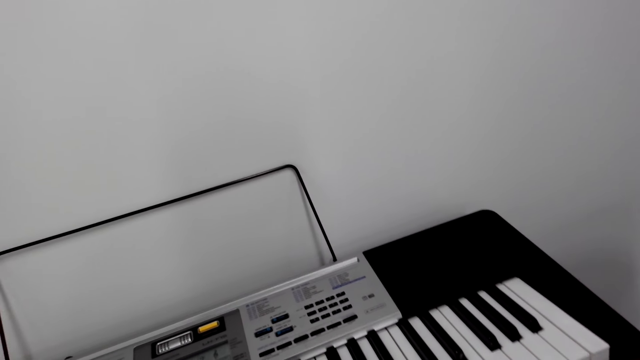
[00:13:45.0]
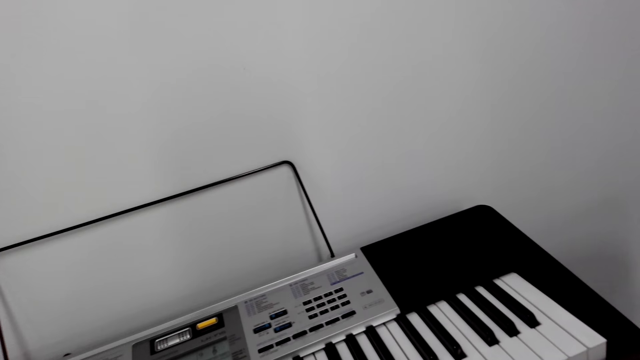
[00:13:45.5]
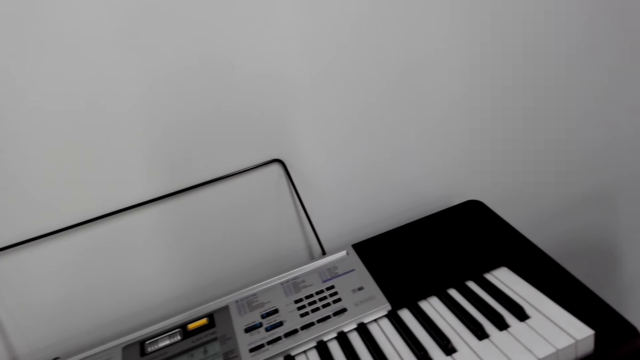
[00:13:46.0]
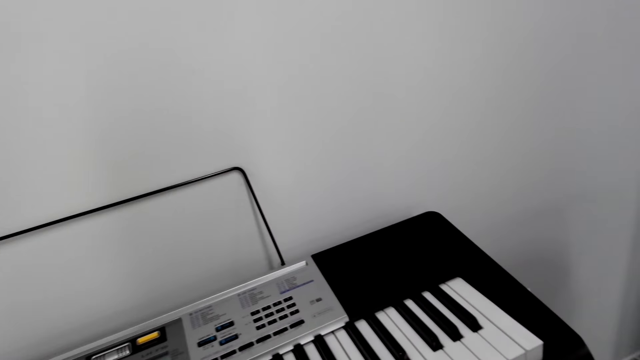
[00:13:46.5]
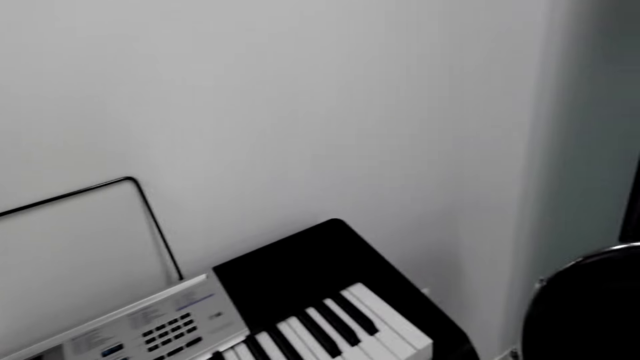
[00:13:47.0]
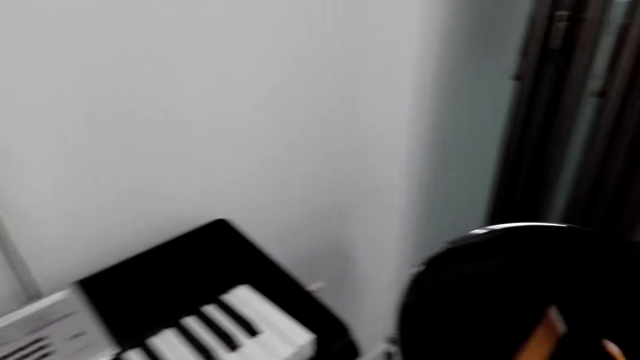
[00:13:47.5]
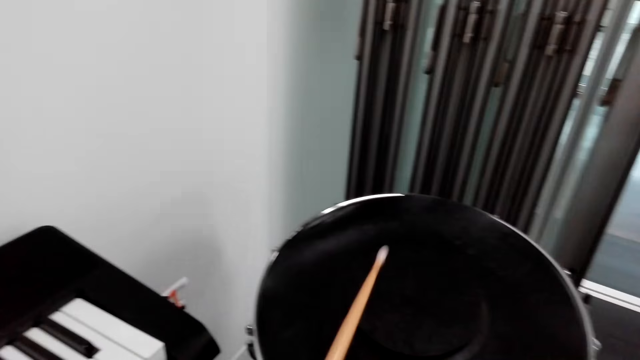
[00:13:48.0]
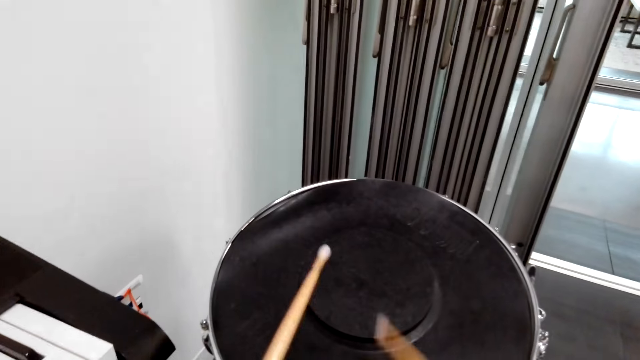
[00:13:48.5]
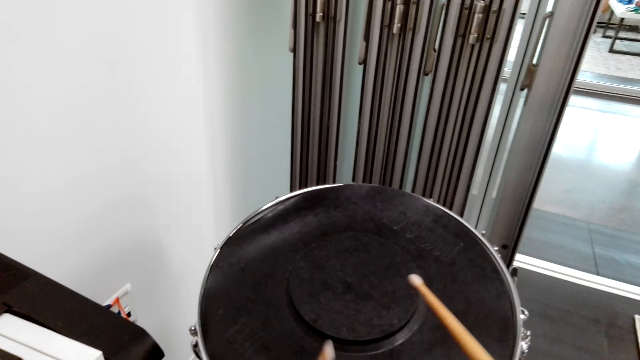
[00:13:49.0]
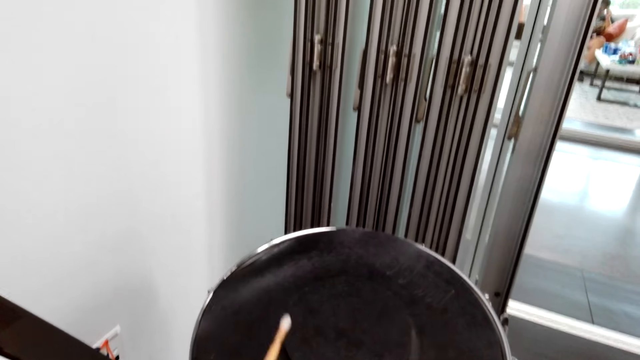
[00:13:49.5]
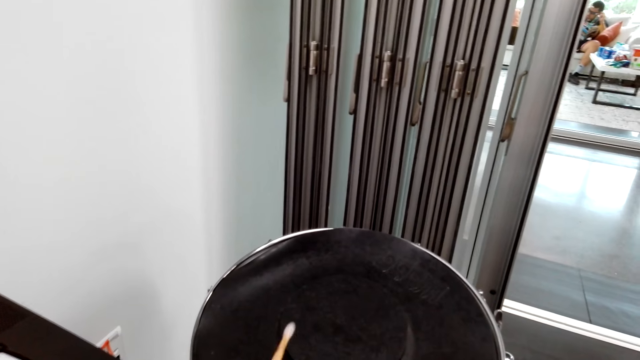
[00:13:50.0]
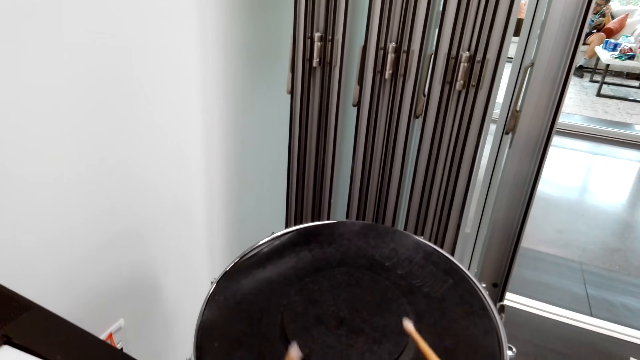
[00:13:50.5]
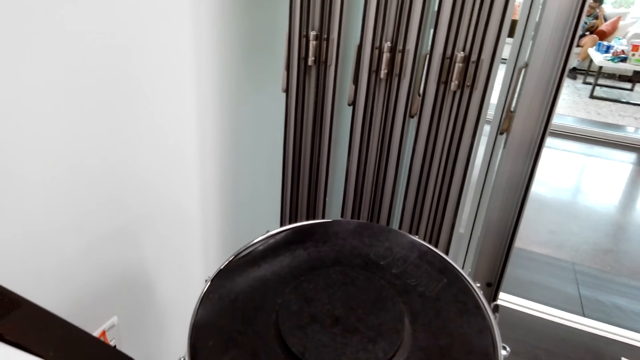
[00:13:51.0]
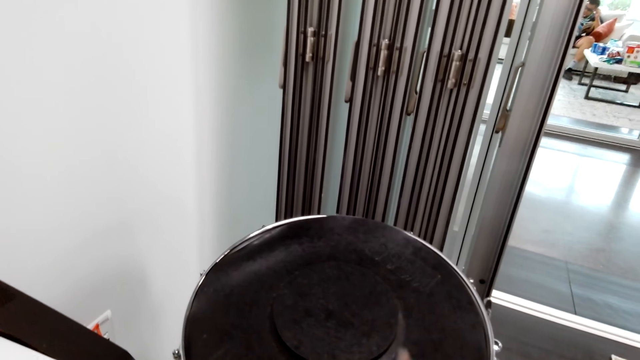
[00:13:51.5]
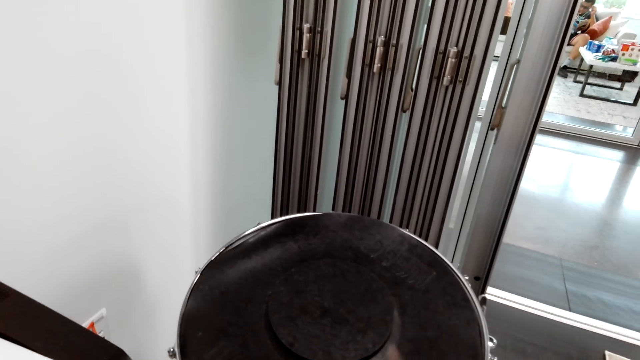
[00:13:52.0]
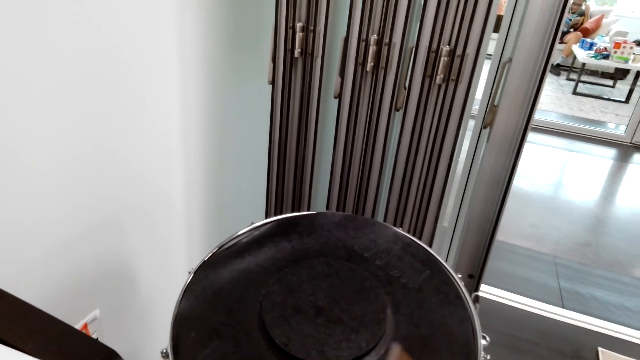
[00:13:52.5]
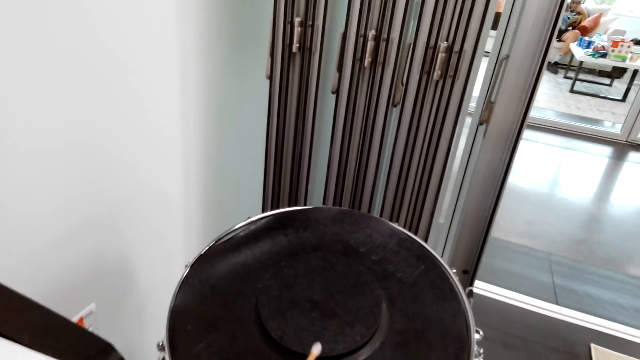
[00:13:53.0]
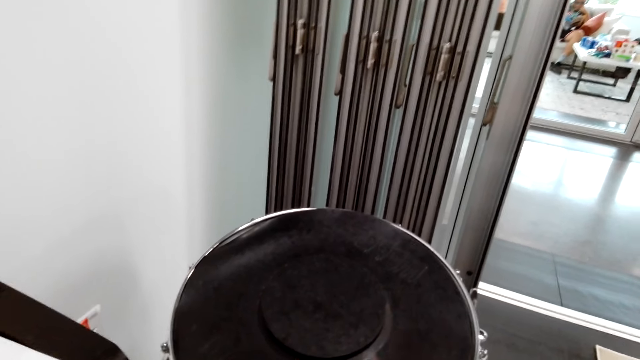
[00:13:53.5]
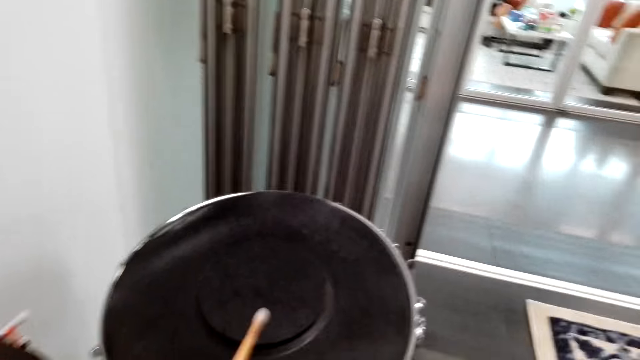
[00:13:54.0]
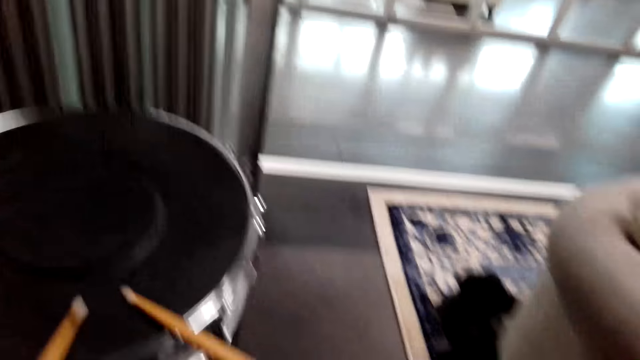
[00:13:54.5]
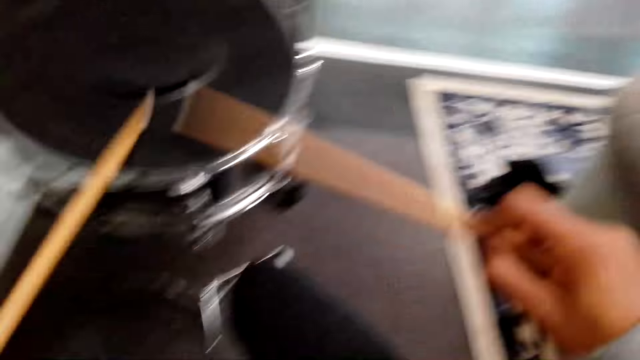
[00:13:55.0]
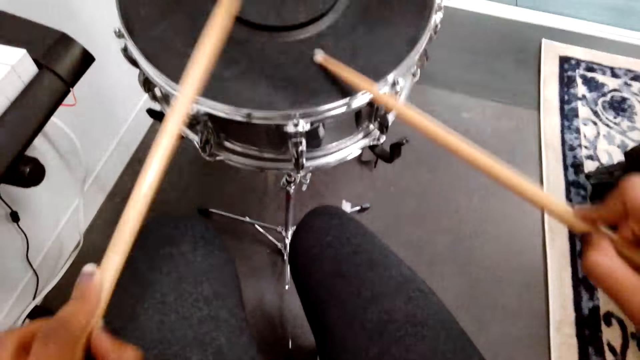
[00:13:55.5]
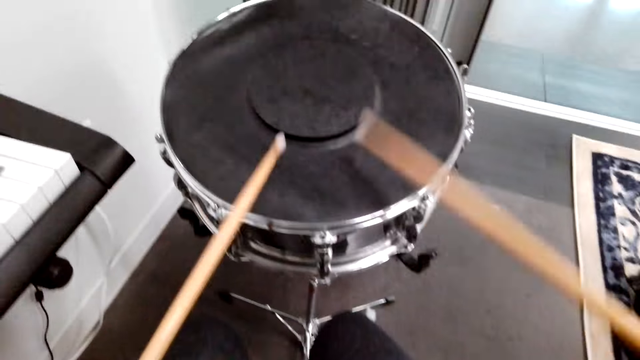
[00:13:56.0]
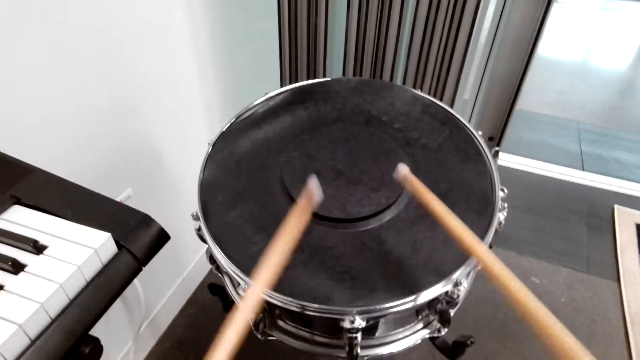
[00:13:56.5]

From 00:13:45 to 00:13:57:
The camera wearer plays a drum with the drum sticks.

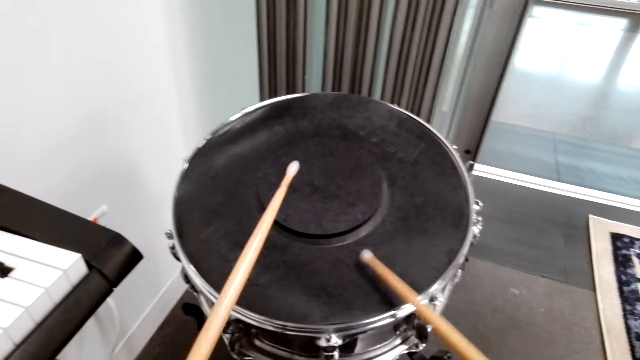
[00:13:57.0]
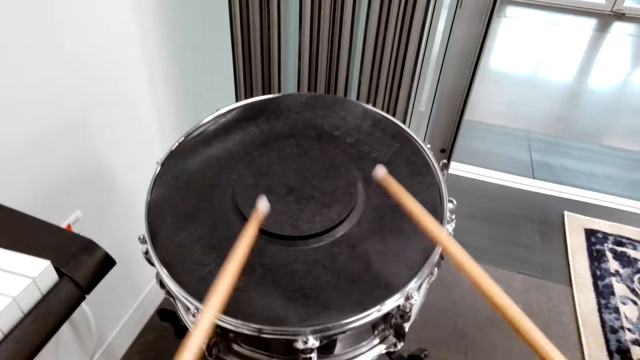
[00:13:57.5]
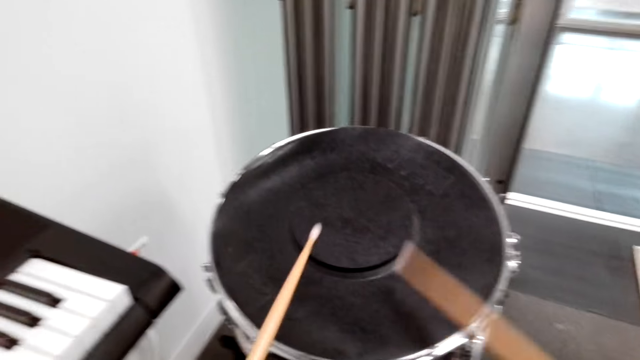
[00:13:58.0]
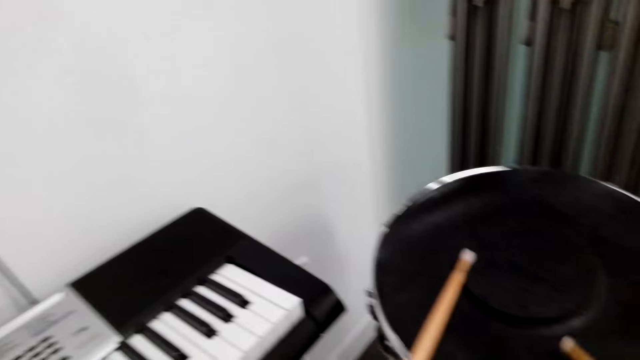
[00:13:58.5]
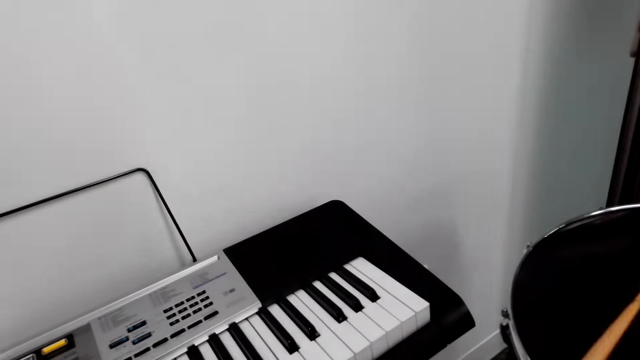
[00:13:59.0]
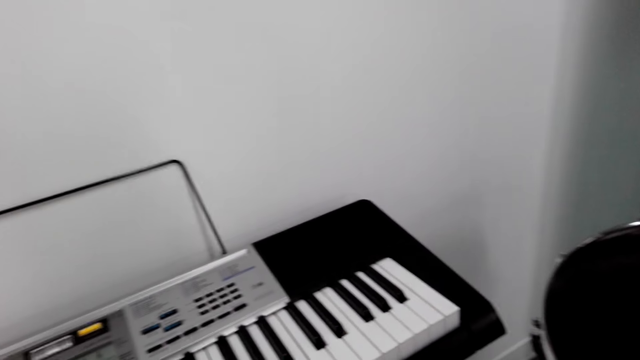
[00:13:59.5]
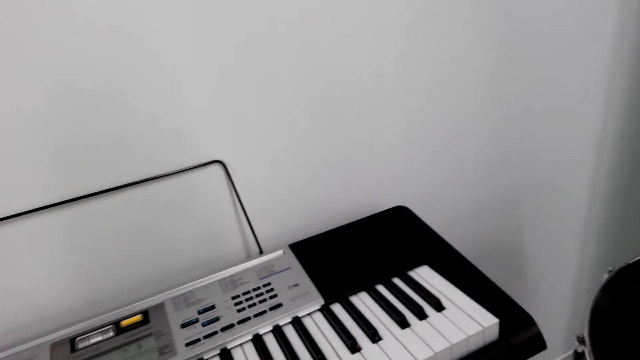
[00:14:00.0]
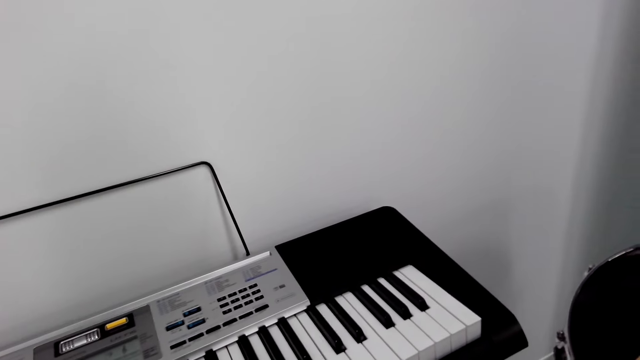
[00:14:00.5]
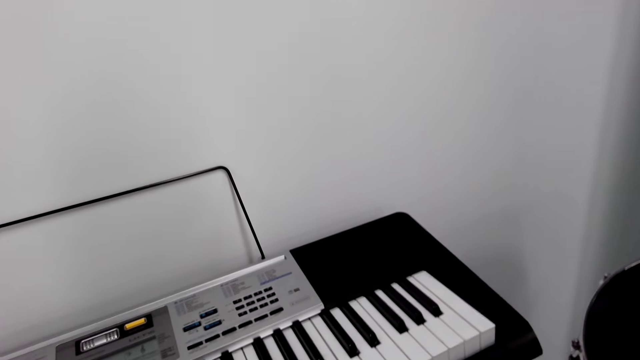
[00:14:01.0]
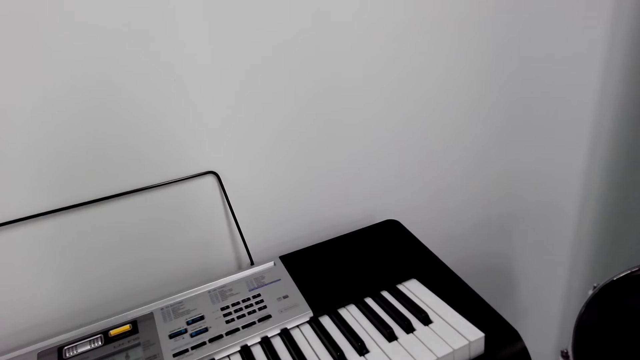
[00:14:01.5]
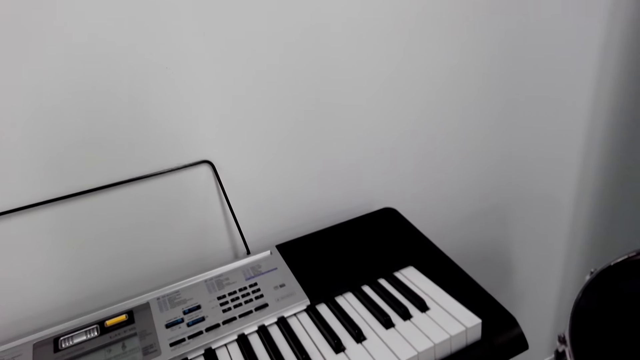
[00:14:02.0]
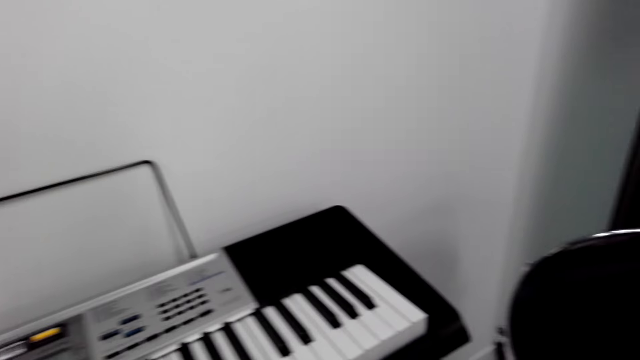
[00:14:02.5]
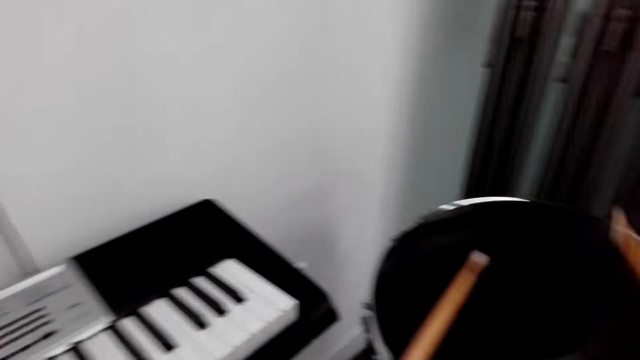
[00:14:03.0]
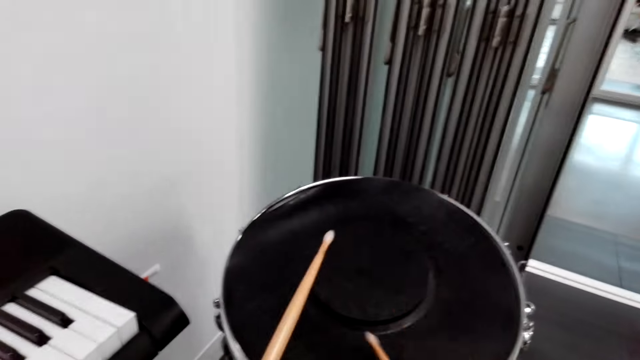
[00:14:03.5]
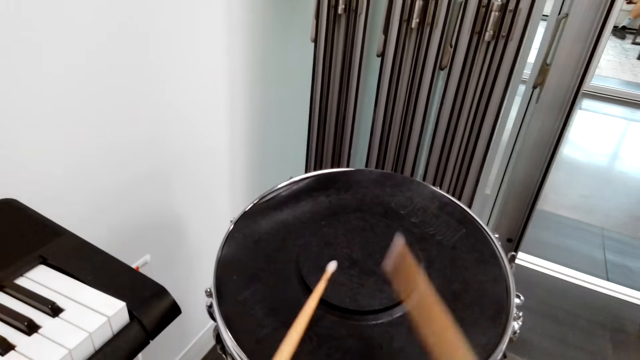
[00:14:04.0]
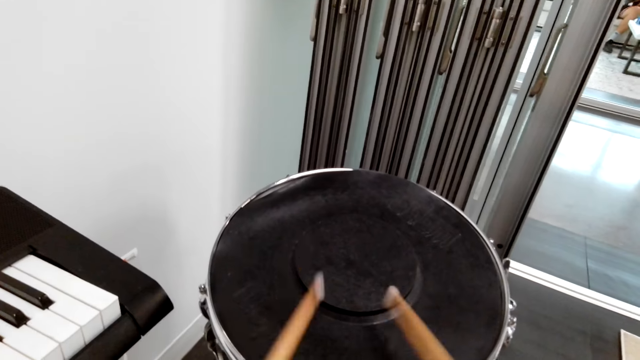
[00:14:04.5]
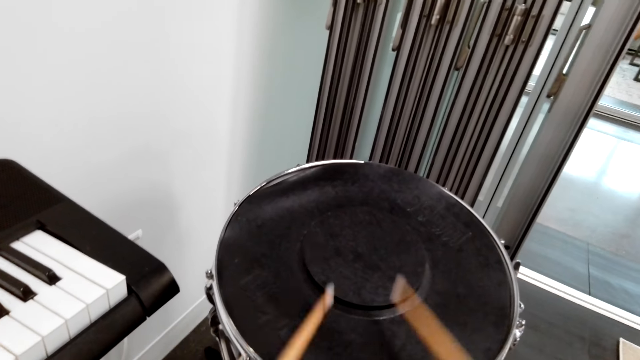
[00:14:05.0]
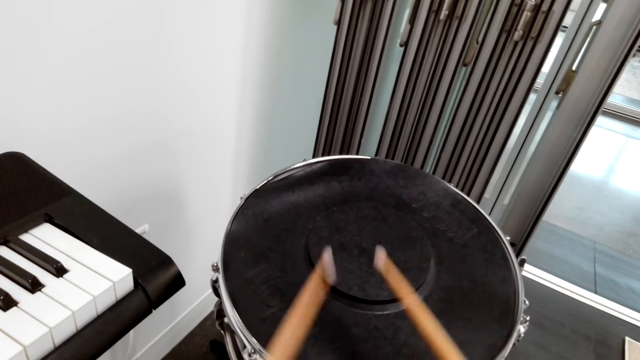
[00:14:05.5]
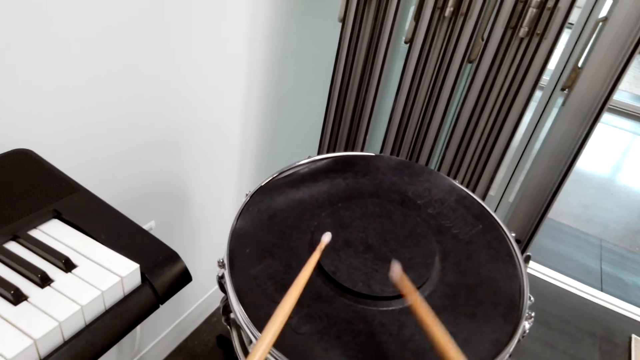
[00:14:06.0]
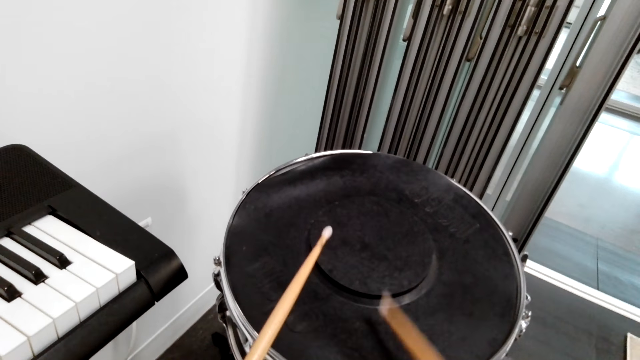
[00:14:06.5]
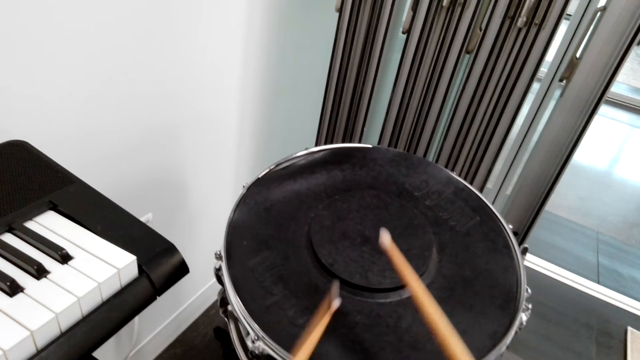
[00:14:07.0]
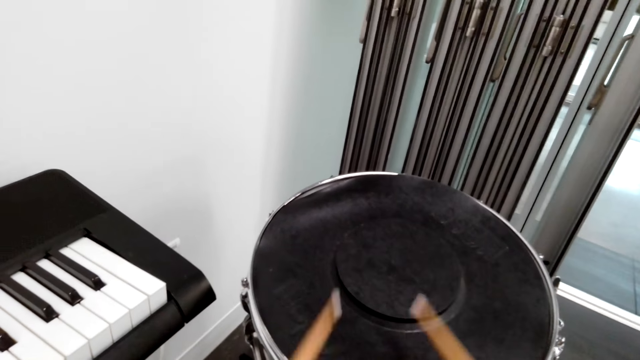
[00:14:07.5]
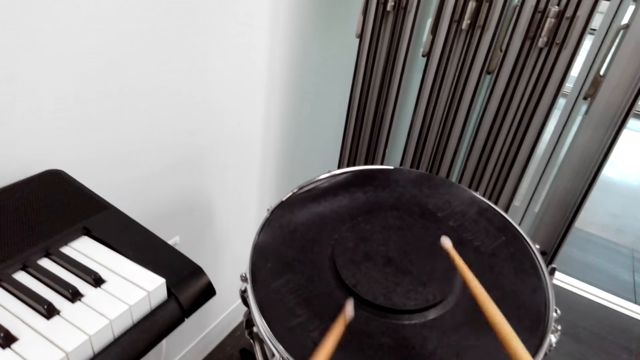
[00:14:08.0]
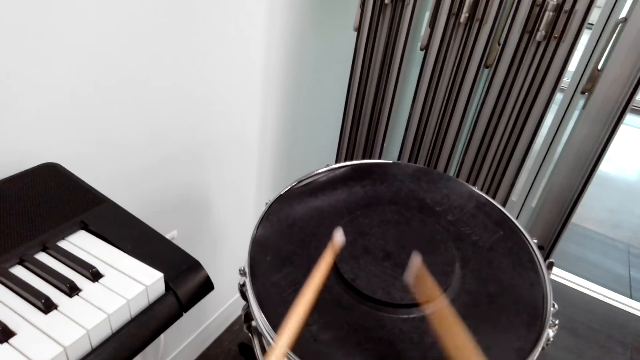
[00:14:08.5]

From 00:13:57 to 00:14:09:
The camera wearer looks around the keyboard. They play a drum with the drum sticks.
